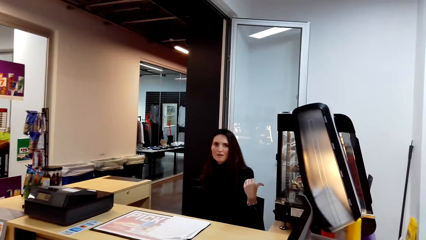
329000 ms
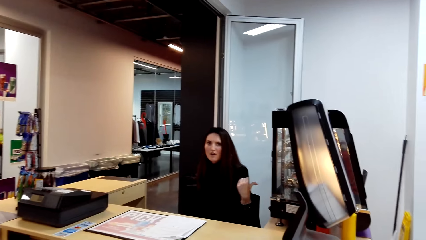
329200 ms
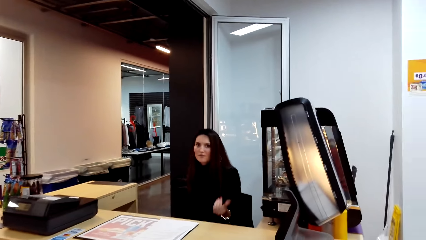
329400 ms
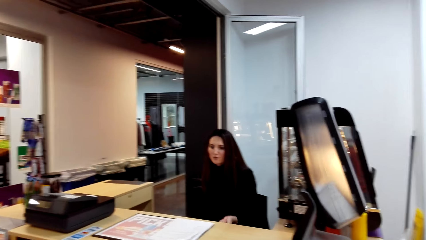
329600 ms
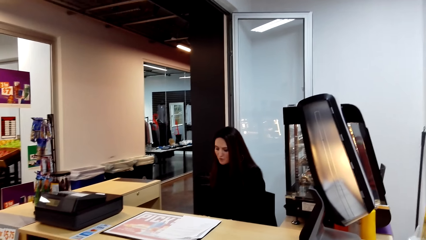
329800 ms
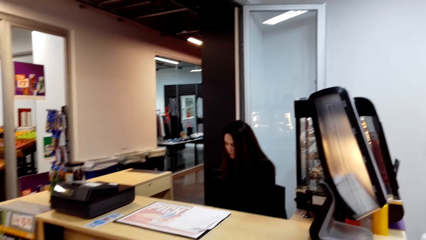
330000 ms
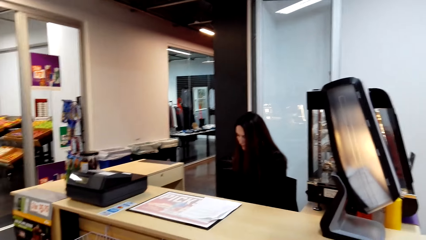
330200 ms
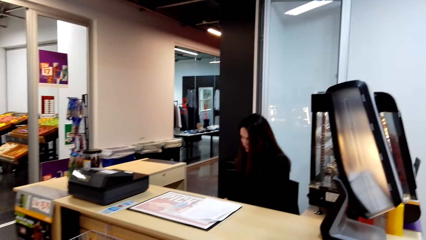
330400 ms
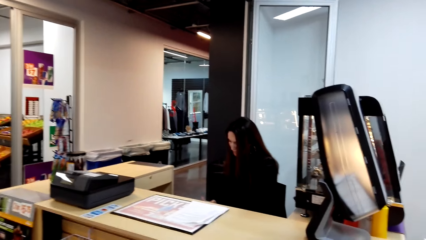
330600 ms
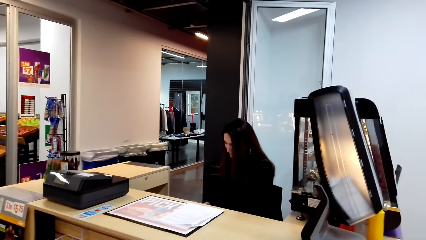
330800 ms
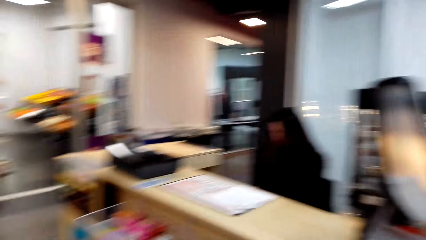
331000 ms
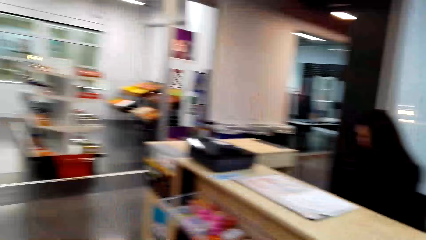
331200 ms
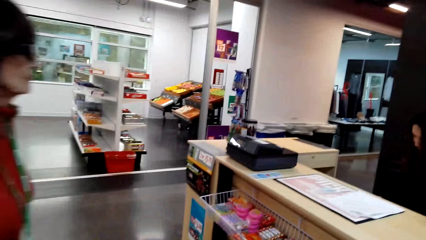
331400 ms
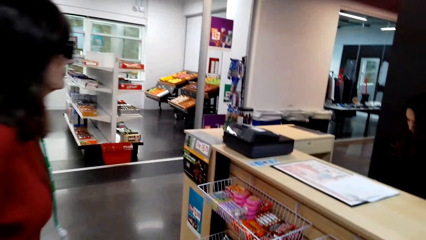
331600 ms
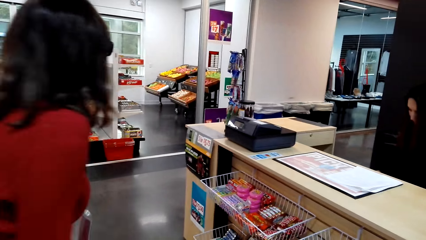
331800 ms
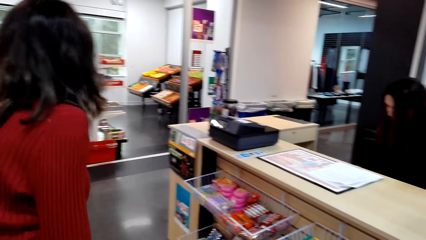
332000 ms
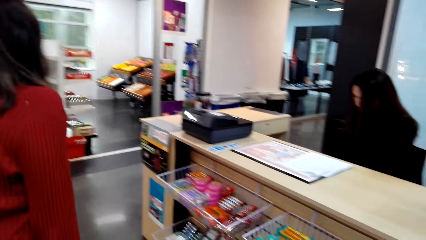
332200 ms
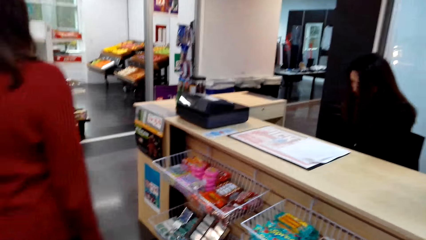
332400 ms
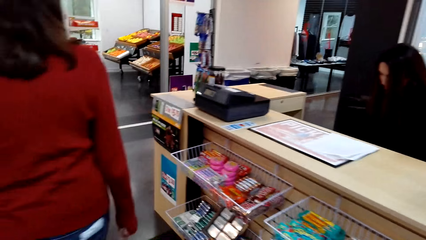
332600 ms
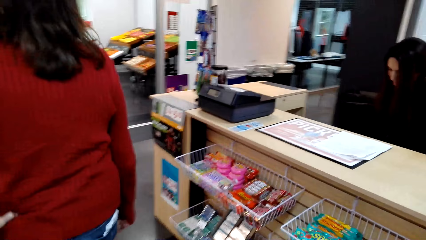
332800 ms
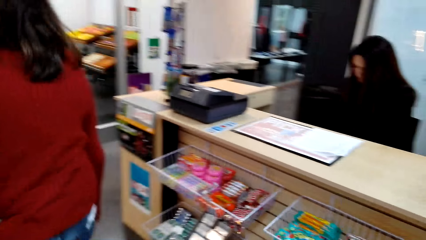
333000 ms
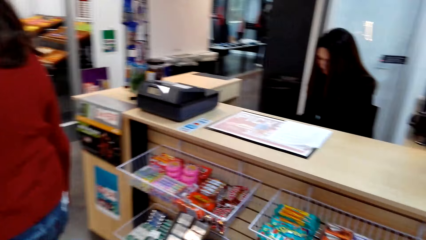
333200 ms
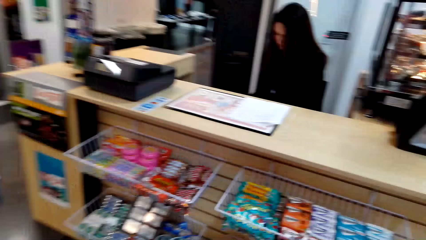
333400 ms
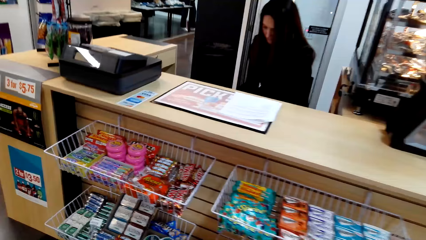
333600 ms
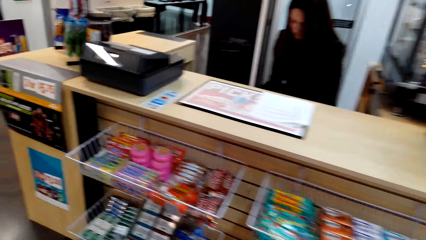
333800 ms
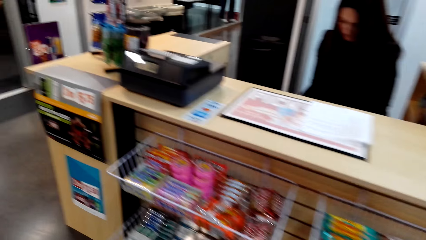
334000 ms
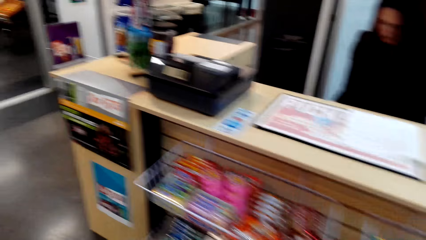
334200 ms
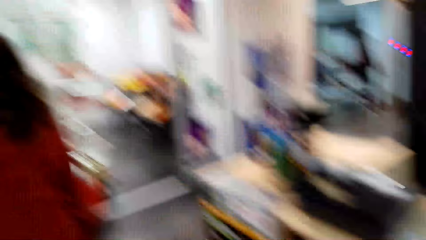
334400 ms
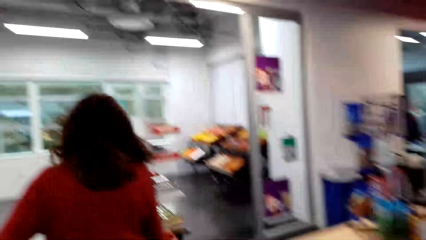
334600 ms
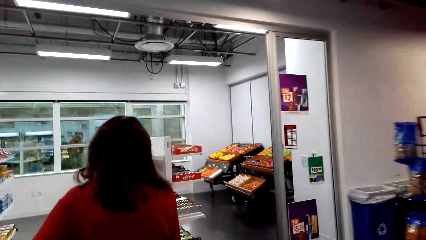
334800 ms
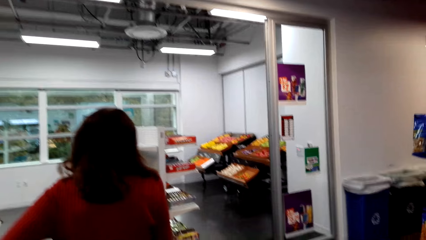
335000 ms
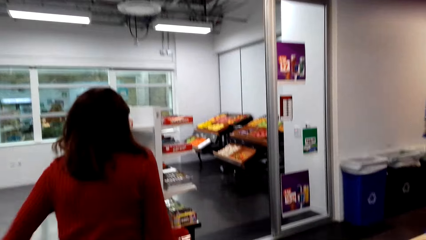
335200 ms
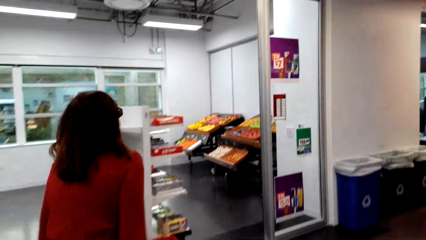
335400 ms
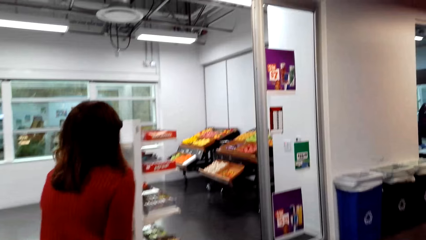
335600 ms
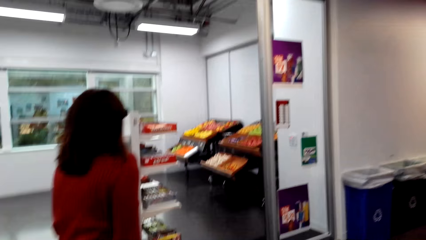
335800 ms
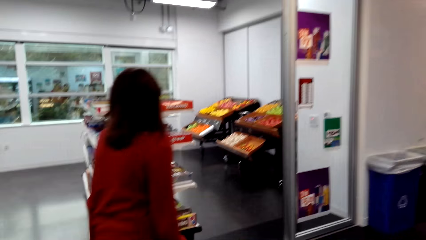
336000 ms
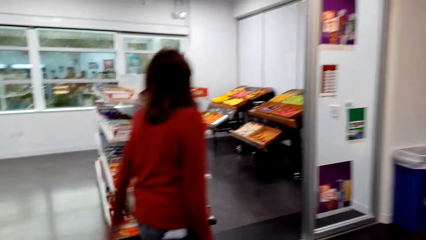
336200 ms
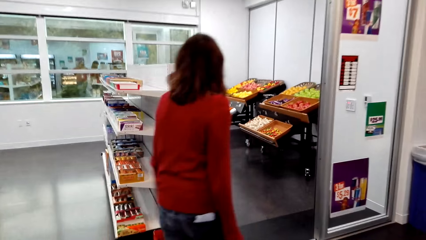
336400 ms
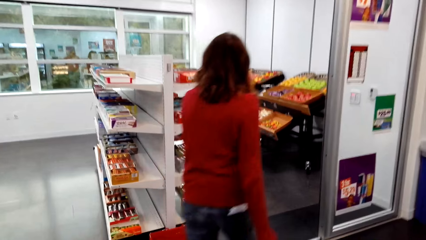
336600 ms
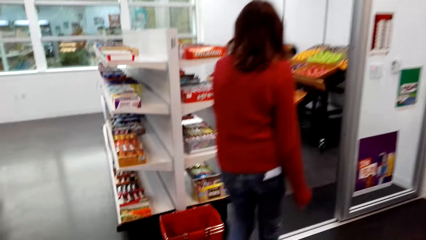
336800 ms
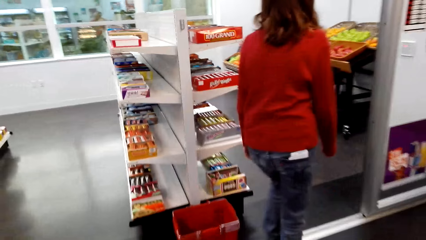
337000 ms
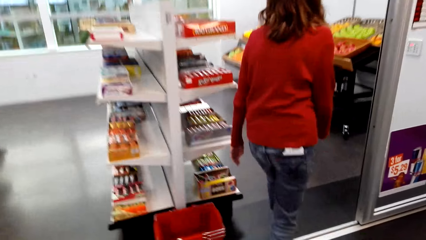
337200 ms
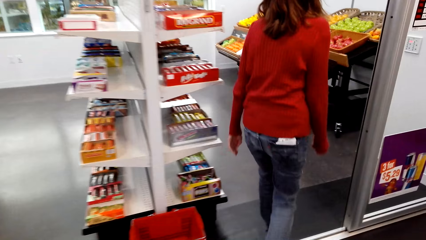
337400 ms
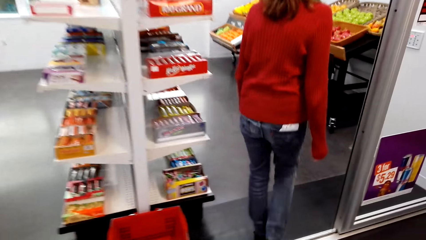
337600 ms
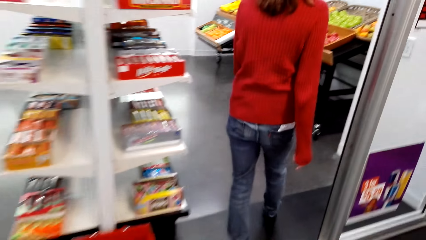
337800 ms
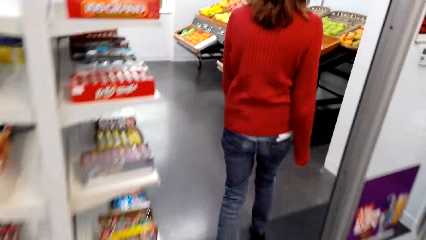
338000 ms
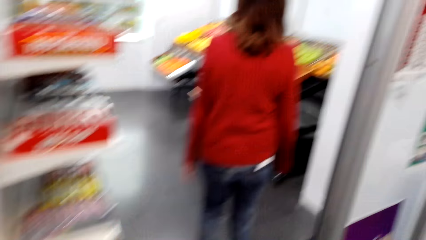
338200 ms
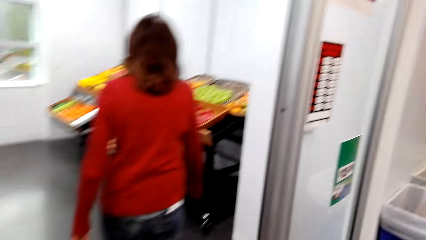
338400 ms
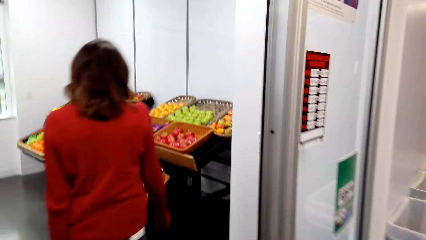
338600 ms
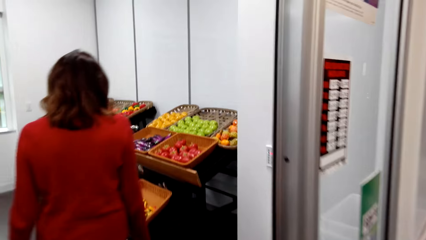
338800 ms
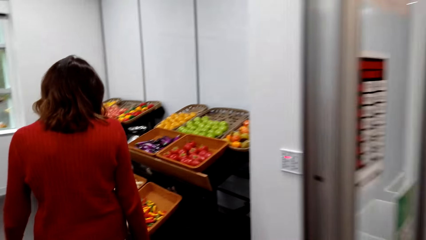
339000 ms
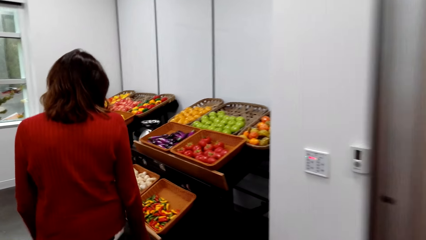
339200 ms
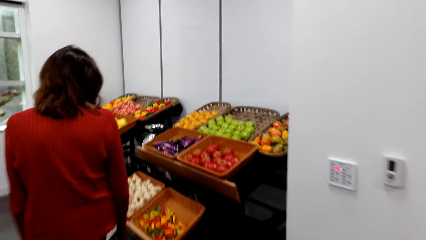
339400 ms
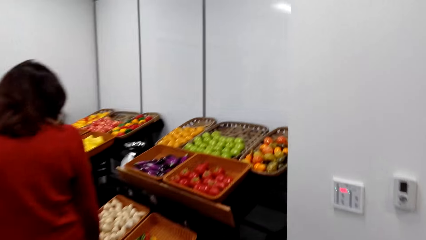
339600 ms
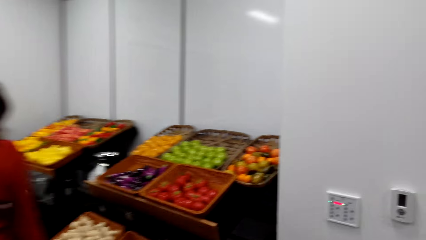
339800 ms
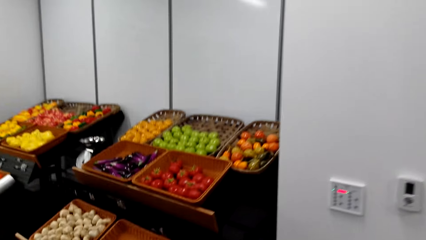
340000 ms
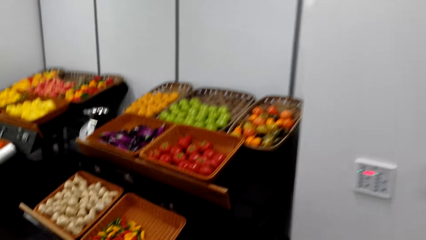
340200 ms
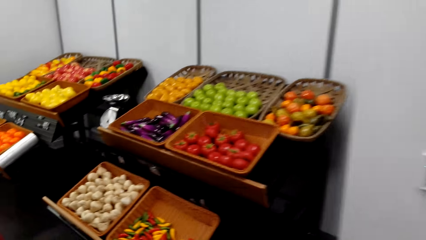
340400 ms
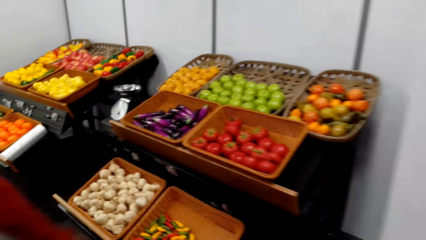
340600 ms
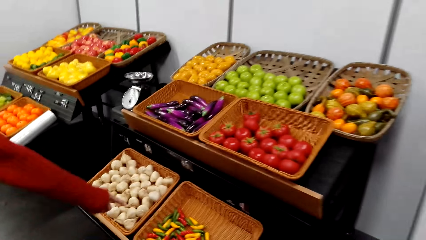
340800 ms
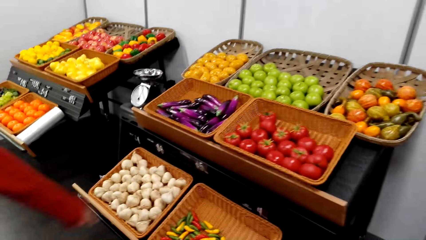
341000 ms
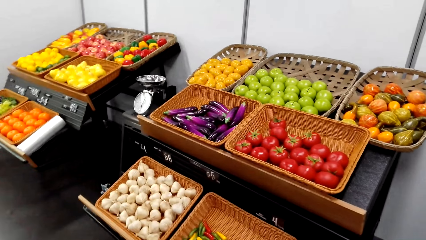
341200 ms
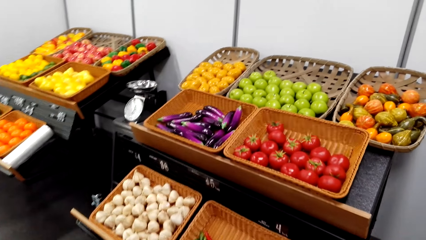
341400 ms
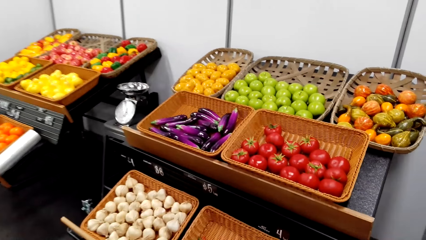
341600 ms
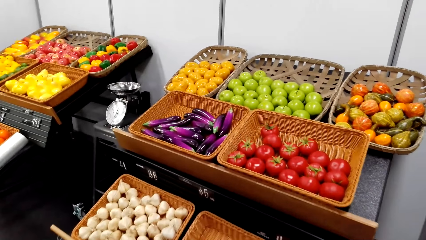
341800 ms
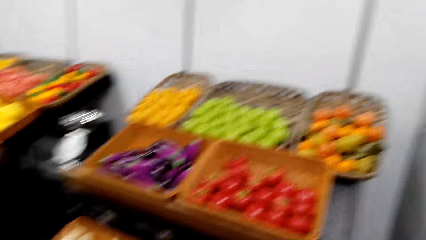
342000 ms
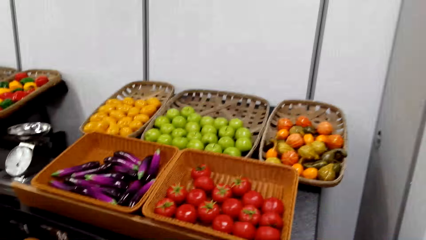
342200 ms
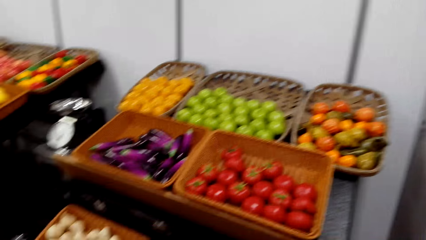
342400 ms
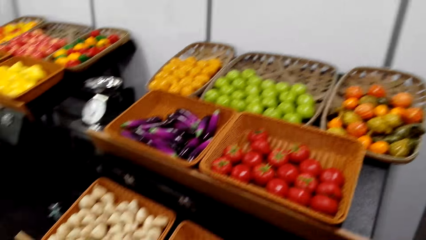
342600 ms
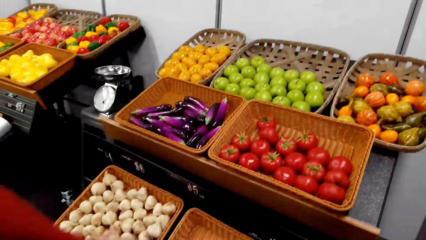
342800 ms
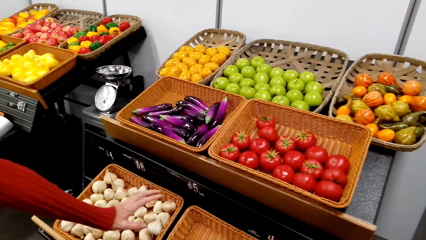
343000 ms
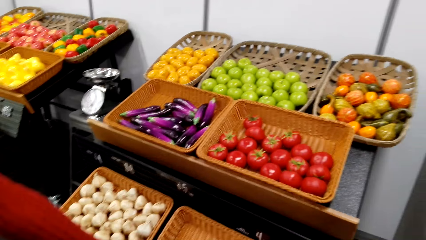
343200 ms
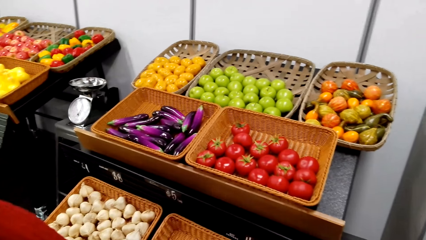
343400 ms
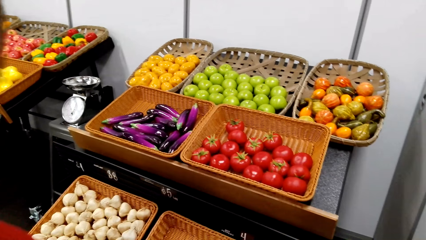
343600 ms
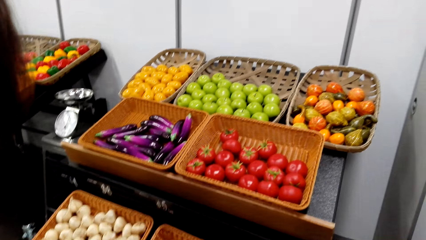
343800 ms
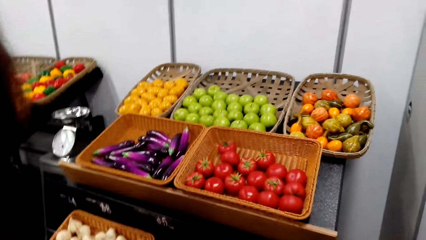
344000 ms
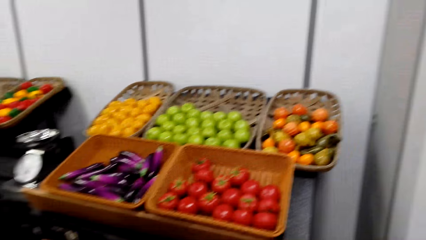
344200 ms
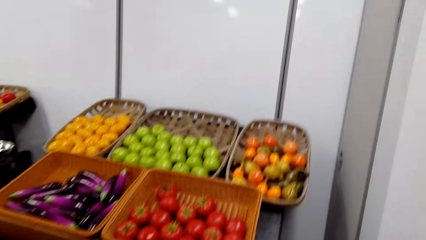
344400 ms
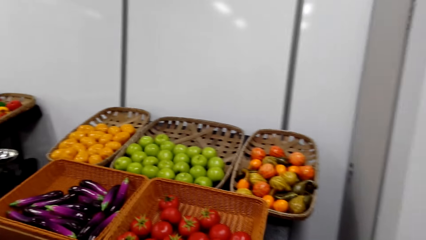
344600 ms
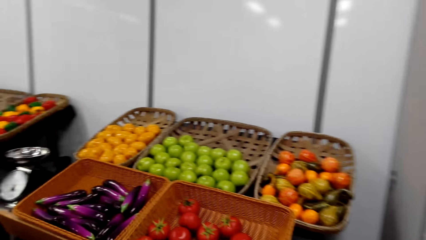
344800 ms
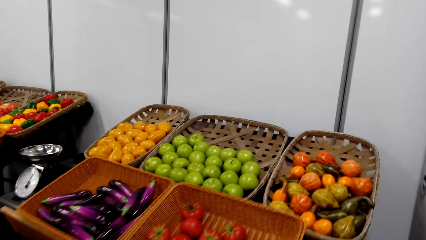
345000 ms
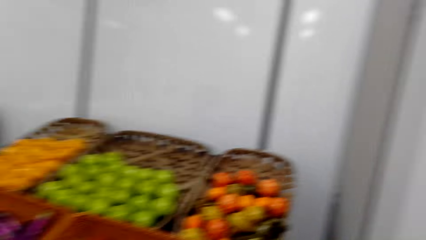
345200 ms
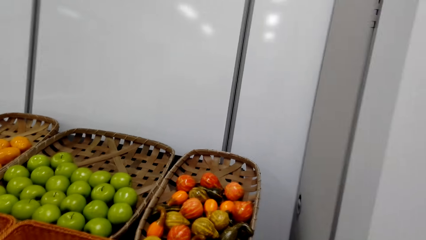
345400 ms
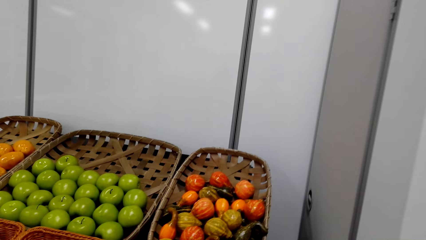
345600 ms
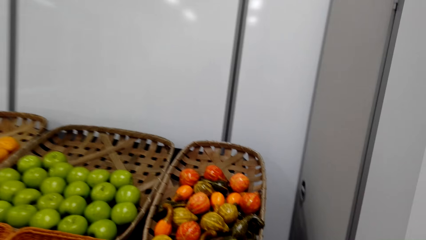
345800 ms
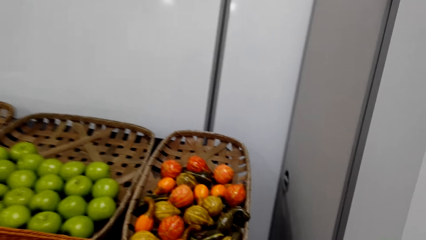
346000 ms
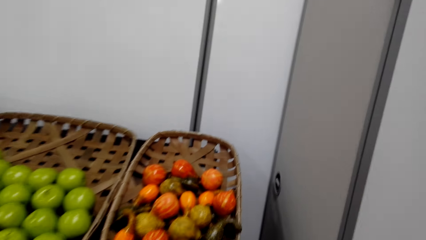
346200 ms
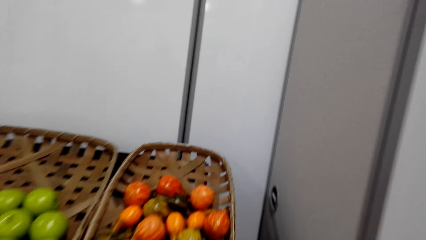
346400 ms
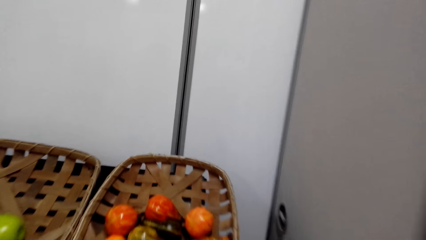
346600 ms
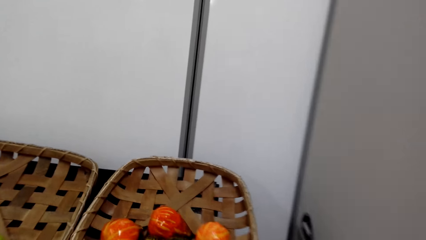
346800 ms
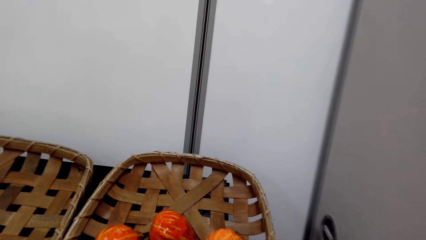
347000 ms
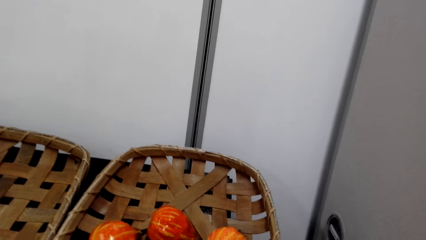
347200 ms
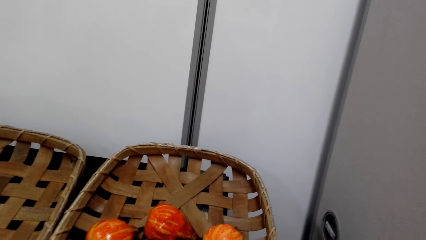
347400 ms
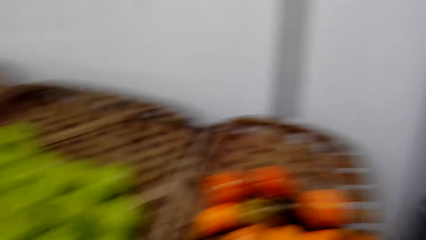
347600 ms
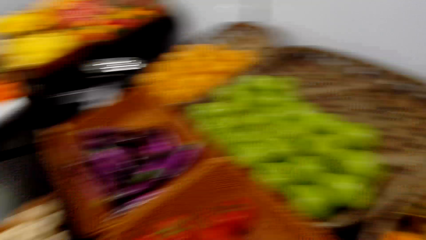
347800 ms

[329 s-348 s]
A woman converses with the camera wearer. The woman points towards the grocery.
